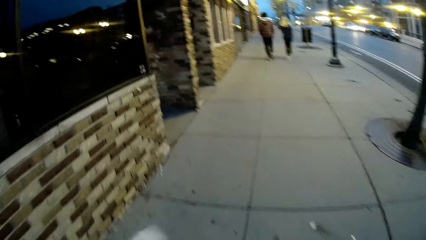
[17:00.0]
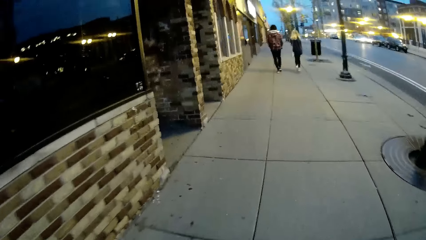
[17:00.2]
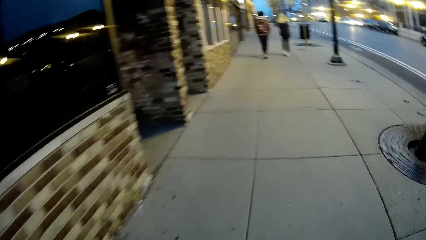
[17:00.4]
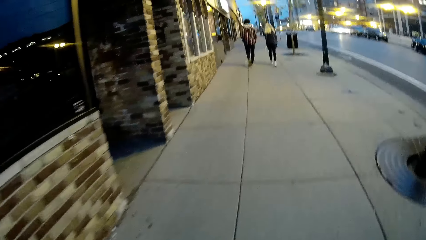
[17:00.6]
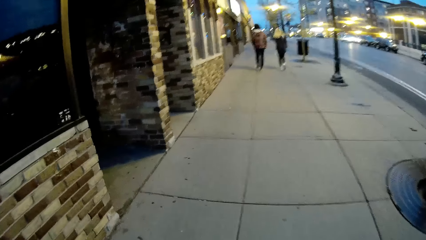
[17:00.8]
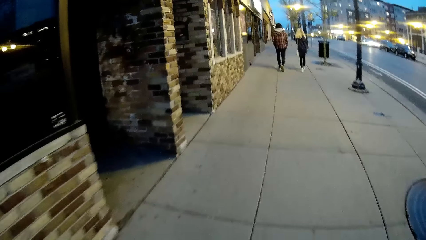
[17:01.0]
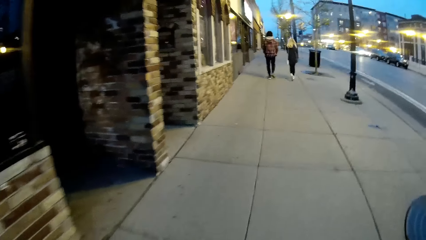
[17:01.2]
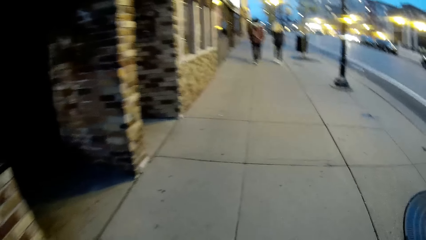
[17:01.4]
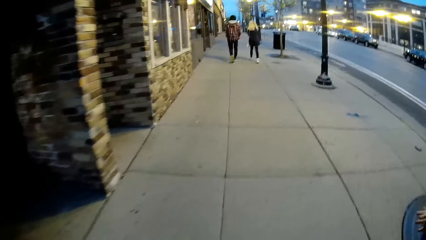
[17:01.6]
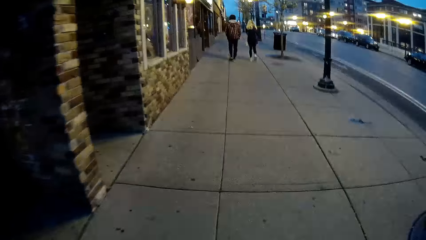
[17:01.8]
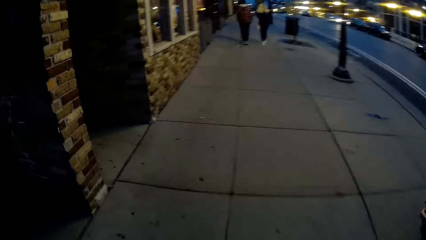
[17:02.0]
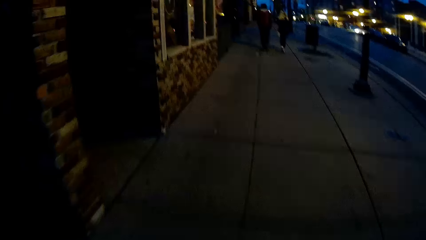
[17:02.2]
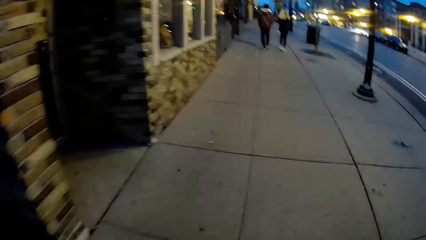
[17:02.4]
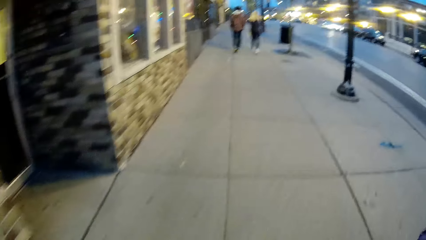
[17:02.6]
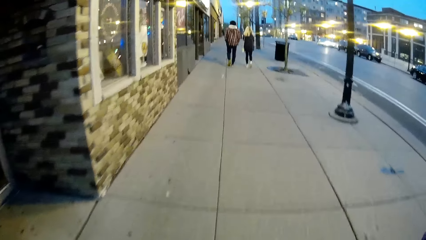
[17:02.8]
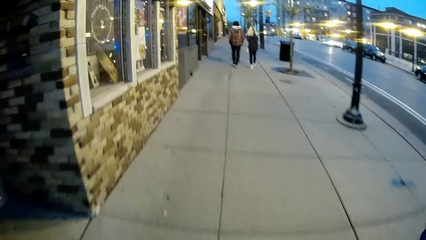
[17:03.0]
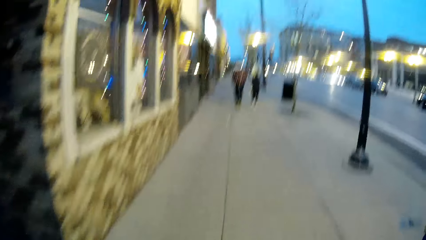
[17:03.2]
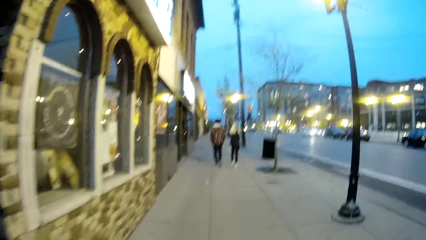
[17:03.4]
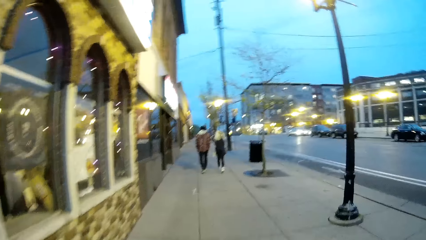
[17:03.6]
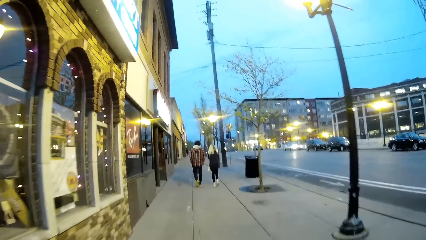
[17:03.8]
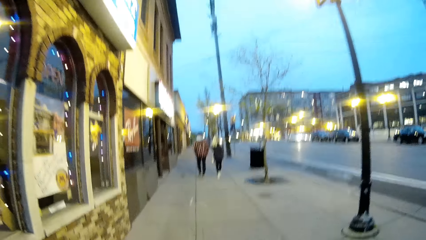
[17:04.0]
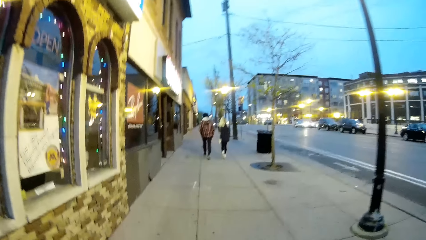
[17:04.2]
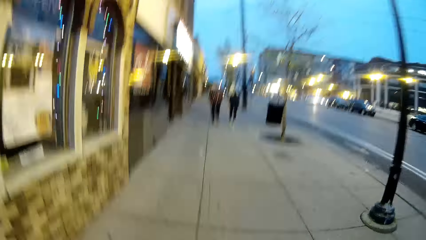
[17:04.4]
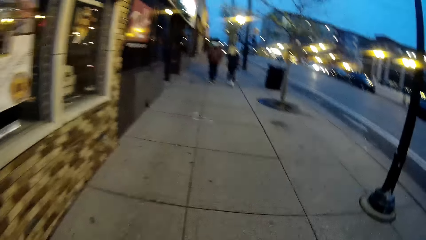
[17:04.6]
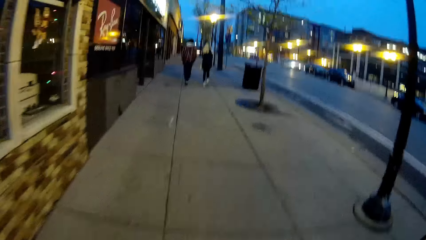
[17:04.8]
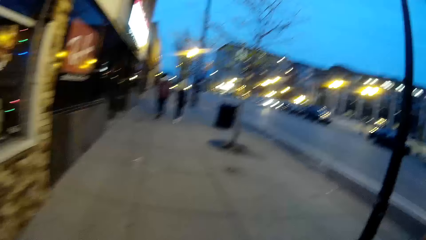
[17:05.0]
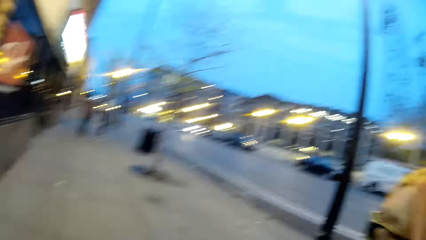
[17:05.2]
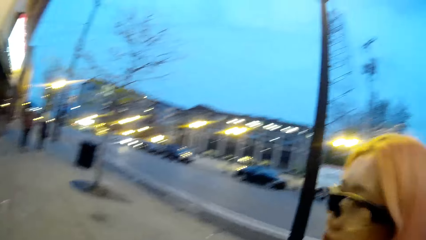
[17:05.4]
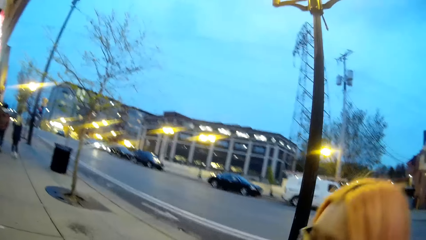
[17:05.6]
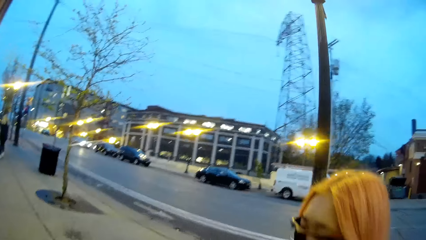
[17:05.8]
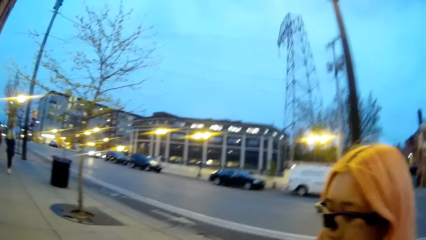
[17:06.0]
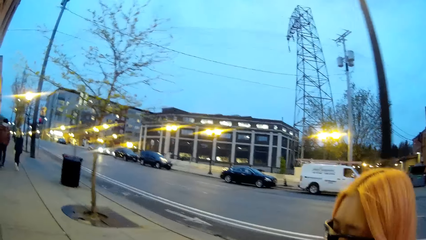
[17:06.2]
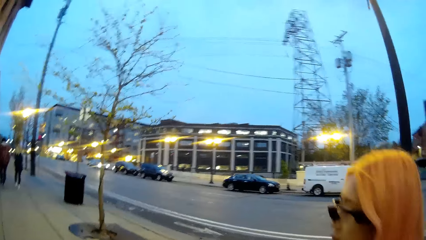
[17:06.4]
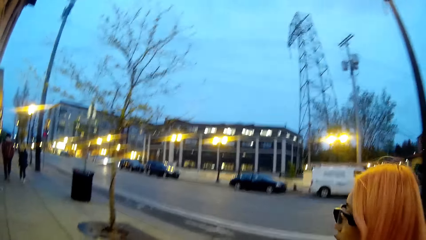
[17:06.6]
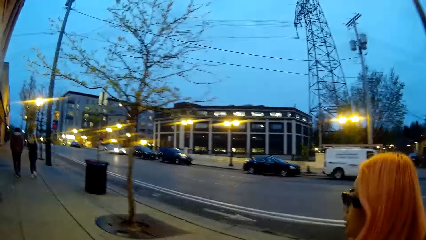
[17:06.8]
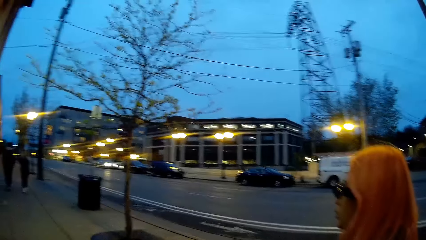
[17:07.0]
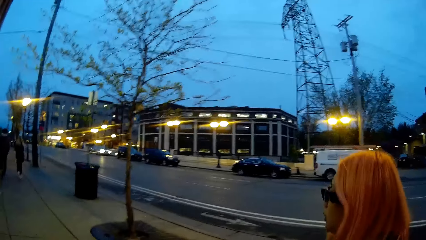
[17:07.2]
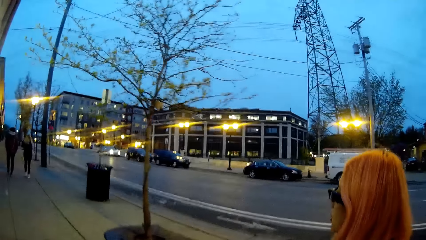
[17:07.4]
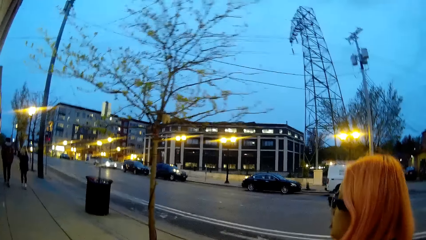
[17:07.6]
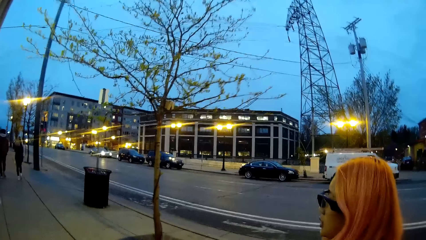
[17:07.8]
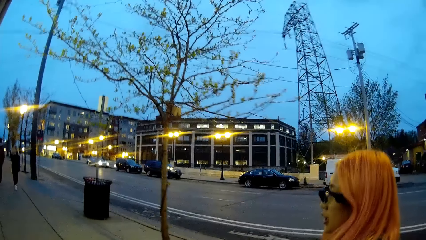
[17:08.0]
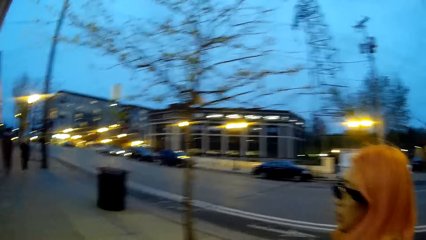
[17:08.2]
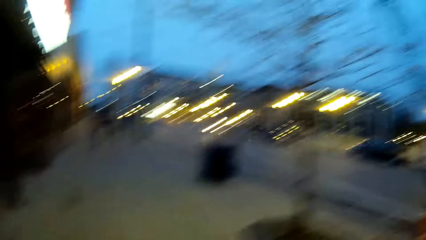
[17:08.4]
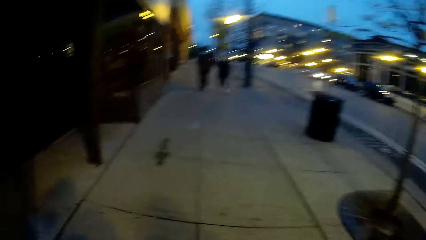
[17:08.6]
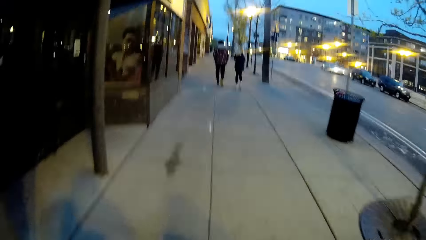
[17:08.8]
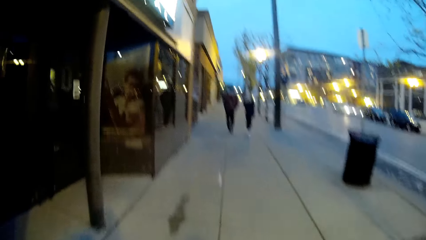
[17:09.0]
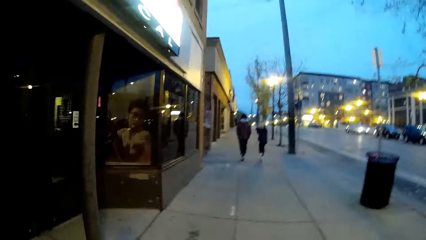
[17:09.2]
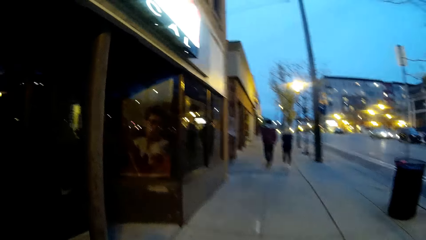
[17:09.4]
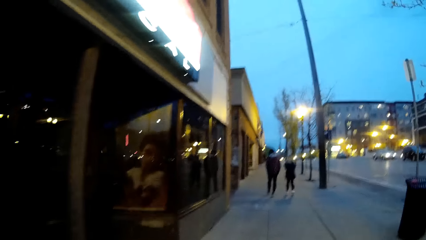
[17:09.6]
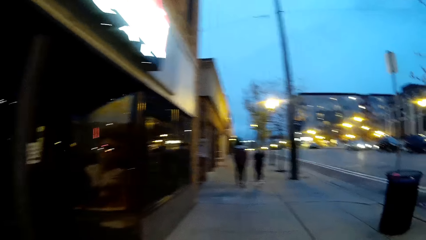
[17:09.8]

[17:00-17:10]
The woman interacts with the camera wearer. The camera wearer talks with the woman.

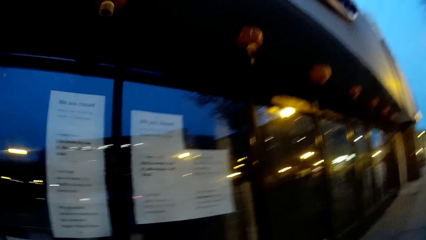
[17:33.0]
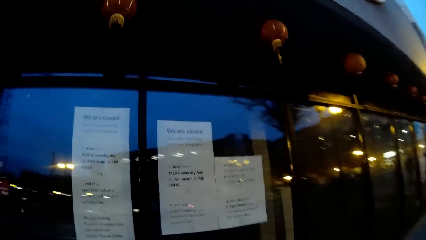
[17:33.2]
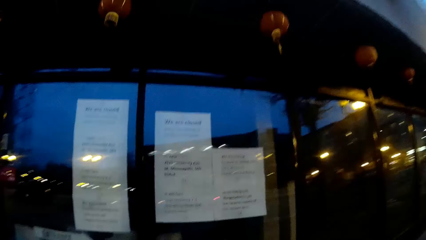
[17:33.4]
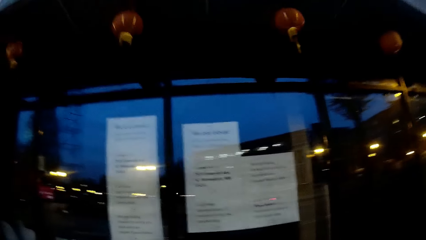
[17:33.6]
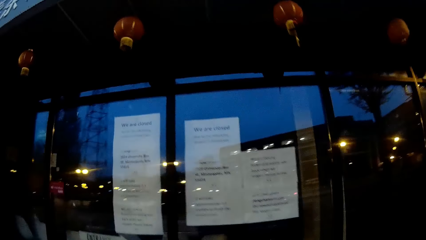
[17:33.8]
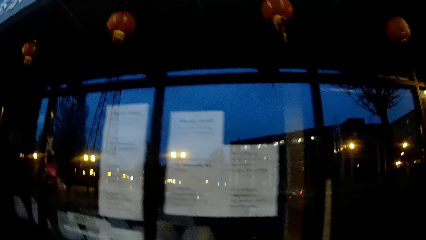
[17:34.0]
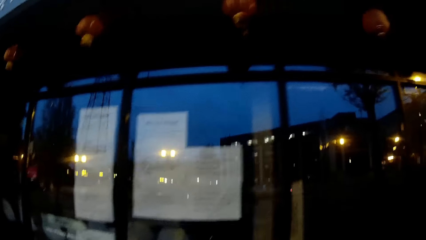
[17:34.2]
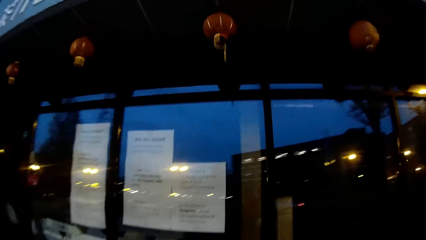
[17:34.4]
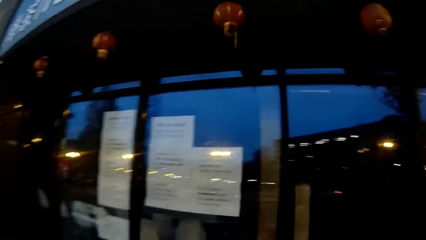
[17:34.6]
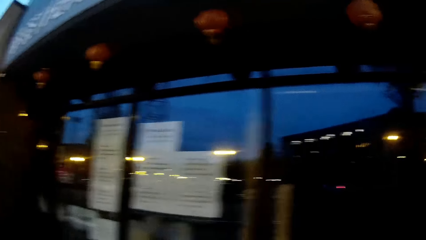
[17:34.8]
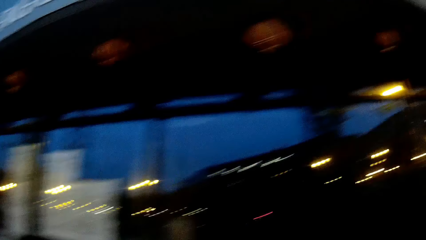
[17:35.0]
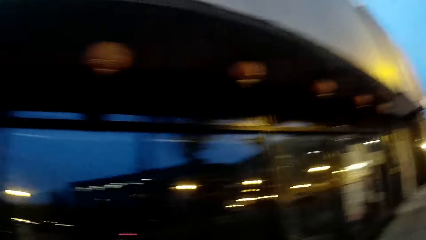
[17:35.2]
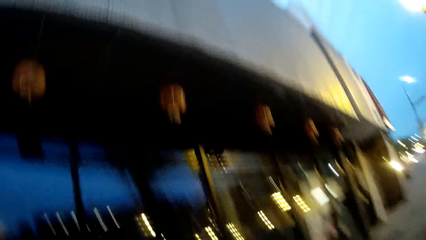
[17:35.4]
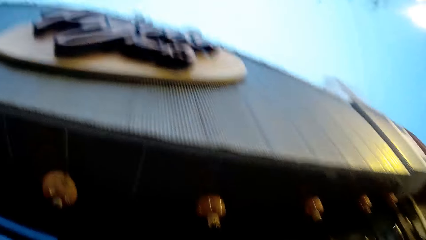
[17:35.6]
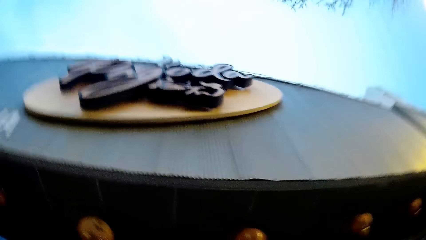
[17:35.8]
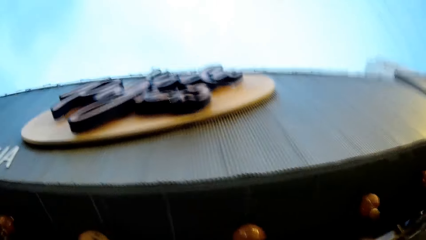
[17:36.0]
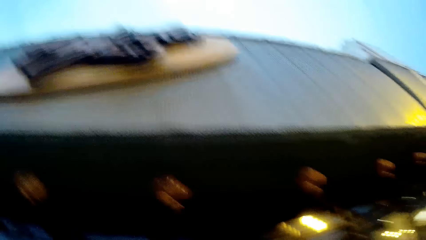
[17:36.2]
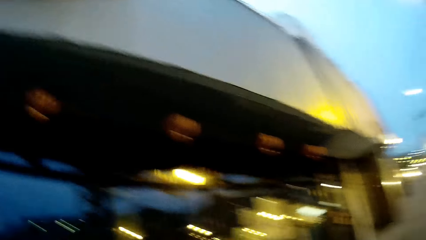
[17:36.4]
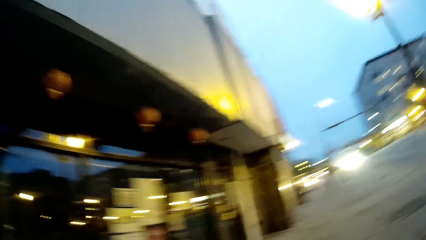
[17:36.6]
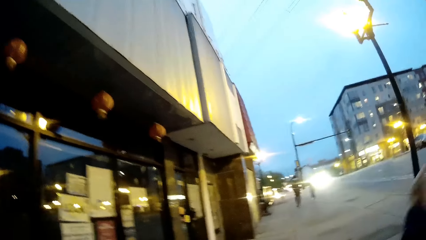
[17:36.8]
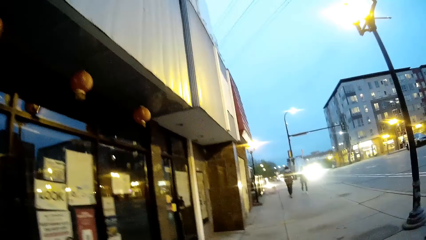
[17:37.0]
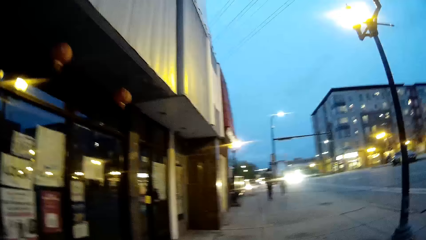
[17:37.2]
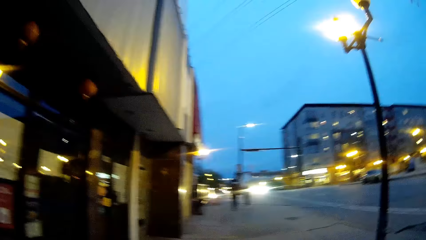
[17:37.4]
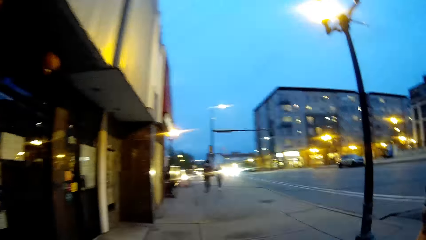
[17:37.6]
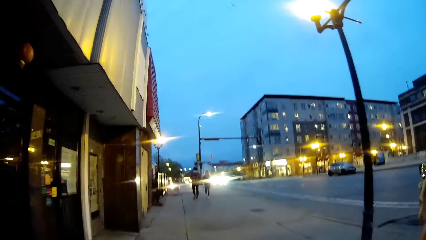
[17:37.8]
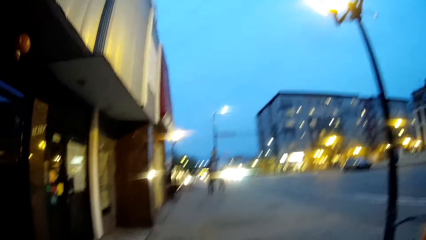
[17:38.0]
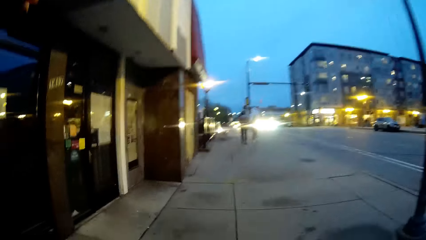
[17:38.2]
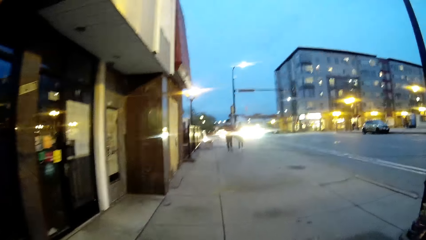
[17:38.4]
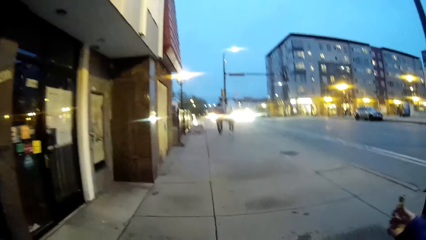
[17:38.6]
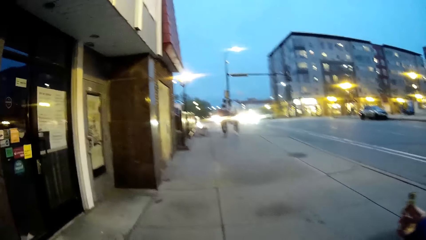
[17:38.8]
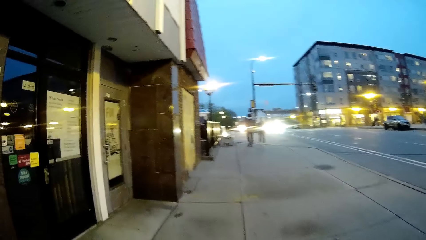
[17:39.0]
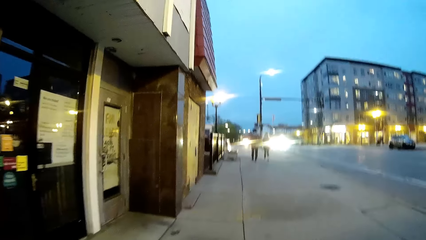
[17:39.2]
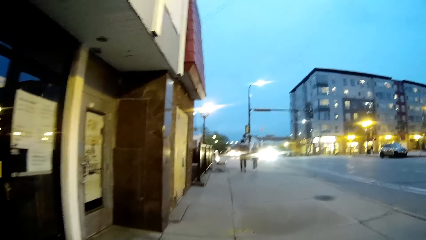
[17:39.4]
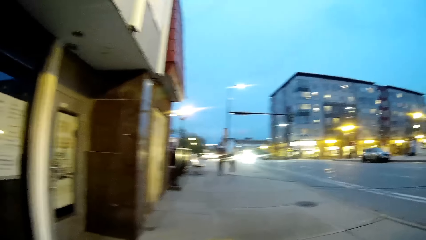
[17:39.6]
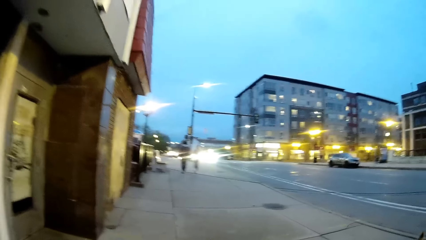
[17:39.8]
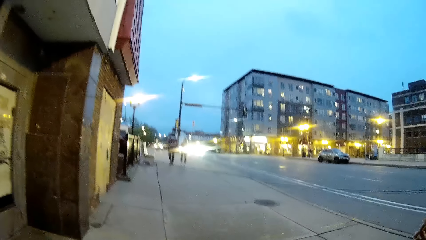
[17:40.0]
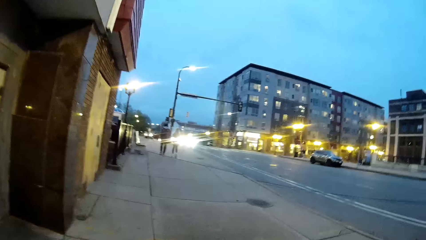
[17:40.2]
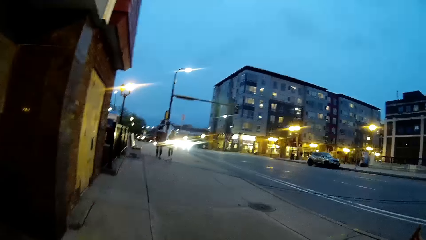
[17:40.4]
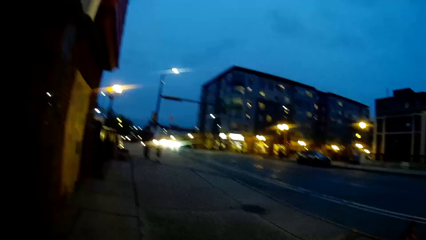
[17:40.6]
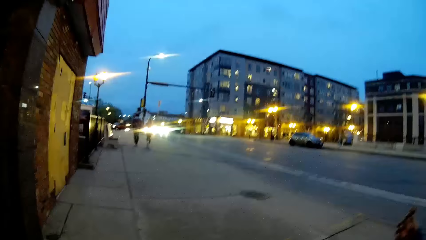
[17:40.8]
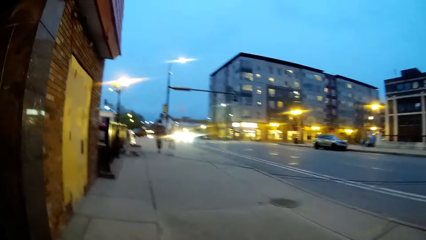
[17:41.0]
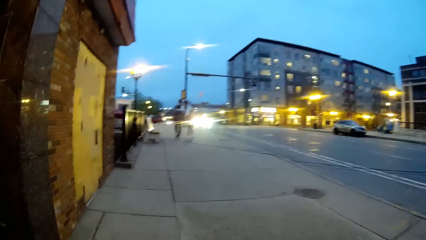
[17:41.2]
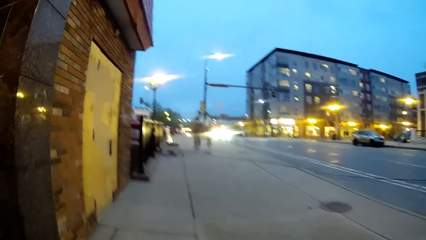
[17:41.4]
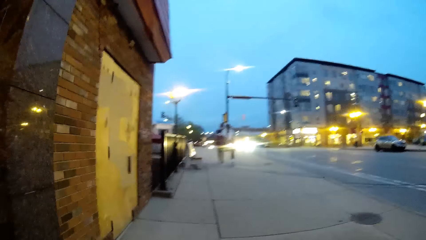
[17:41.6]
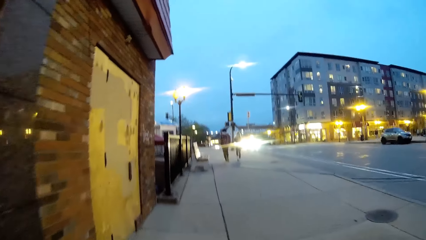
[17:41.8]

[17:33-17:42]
The camera wearer looks around.
